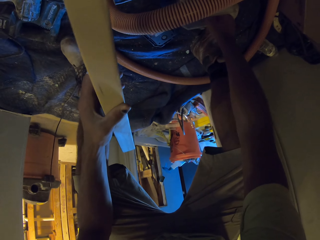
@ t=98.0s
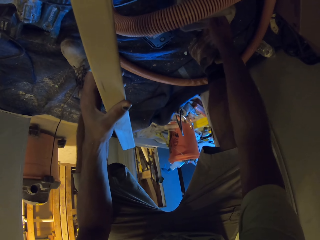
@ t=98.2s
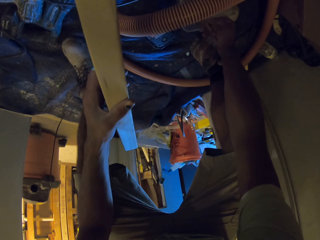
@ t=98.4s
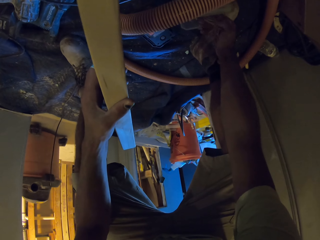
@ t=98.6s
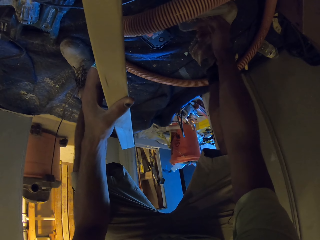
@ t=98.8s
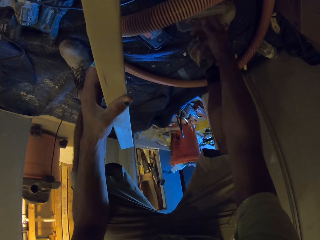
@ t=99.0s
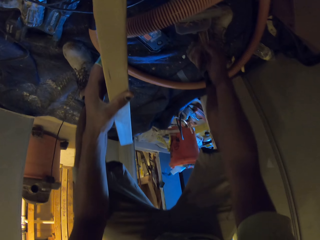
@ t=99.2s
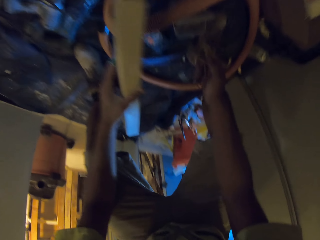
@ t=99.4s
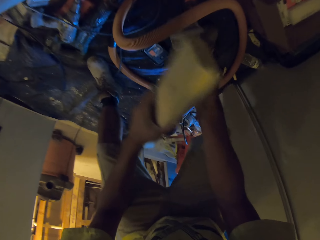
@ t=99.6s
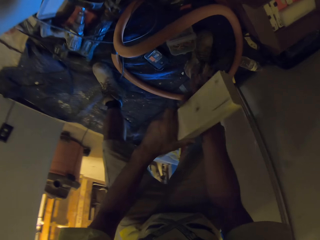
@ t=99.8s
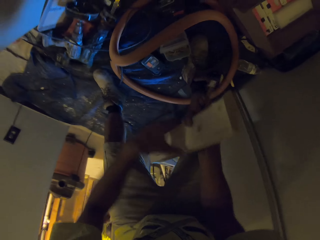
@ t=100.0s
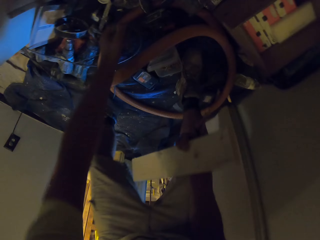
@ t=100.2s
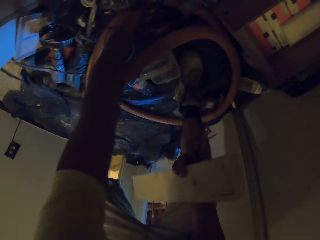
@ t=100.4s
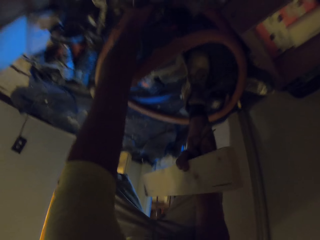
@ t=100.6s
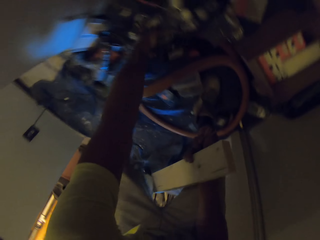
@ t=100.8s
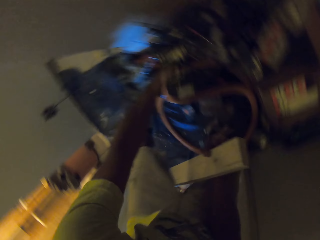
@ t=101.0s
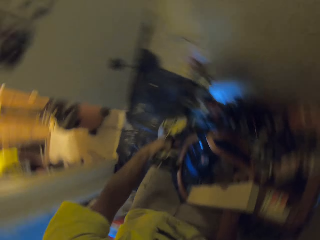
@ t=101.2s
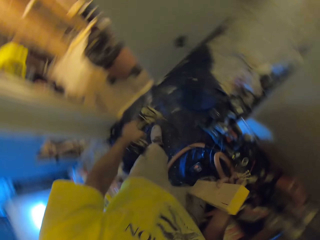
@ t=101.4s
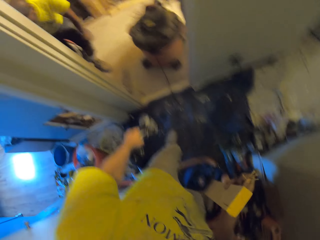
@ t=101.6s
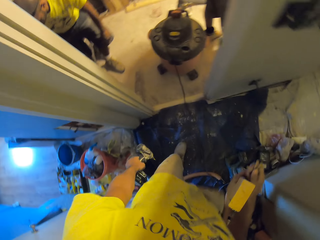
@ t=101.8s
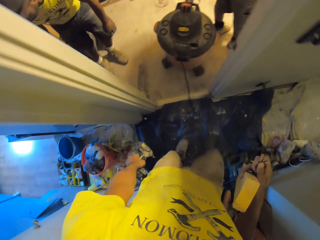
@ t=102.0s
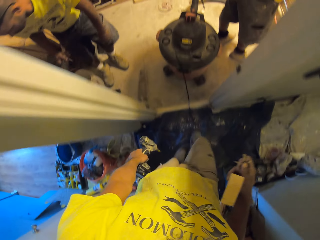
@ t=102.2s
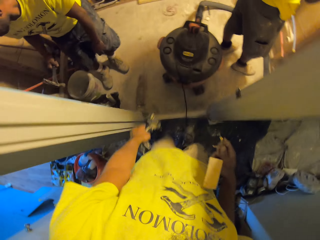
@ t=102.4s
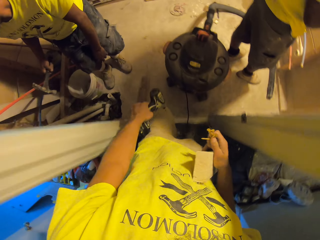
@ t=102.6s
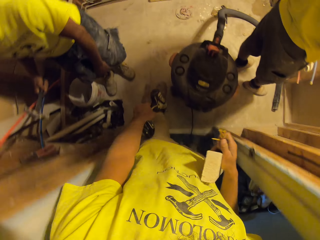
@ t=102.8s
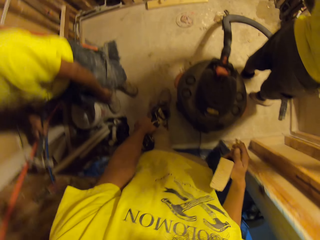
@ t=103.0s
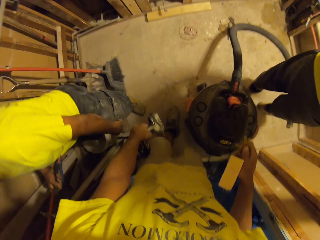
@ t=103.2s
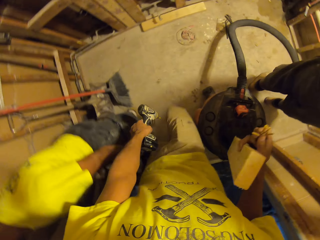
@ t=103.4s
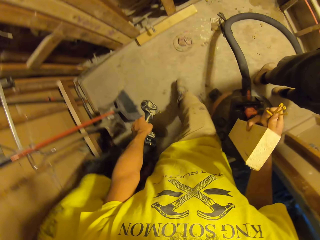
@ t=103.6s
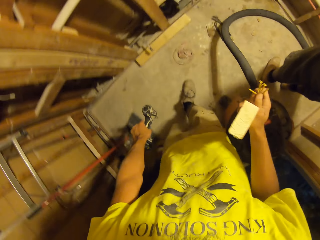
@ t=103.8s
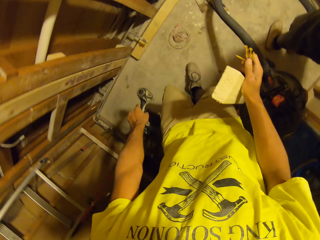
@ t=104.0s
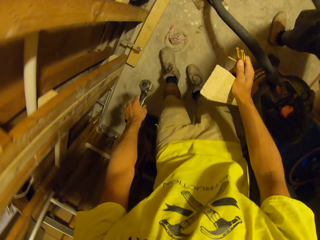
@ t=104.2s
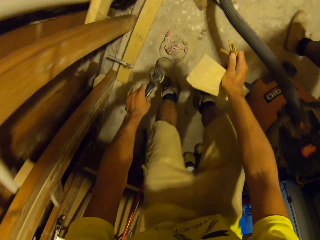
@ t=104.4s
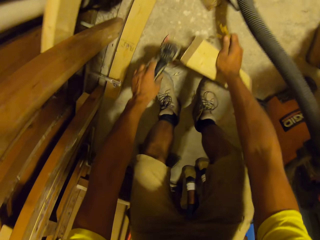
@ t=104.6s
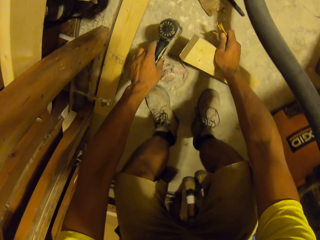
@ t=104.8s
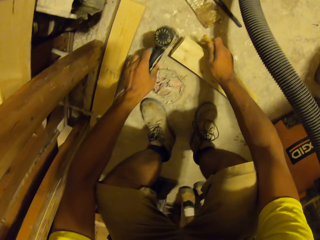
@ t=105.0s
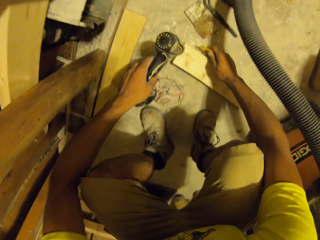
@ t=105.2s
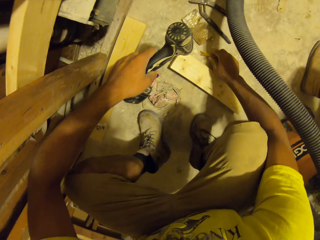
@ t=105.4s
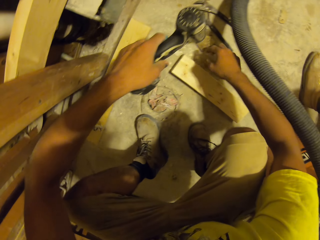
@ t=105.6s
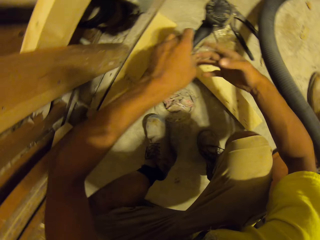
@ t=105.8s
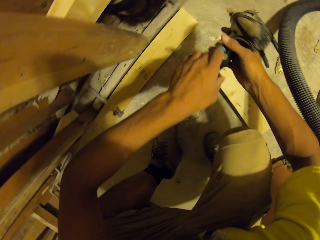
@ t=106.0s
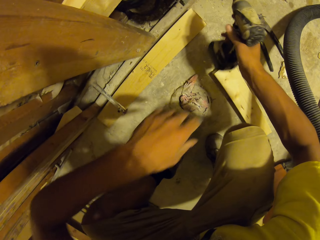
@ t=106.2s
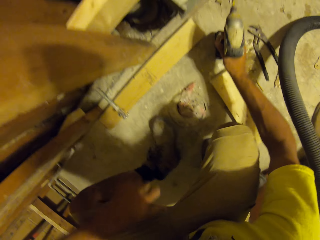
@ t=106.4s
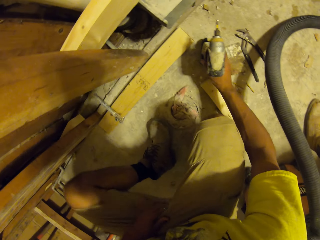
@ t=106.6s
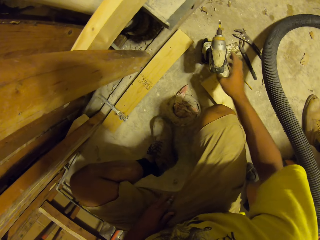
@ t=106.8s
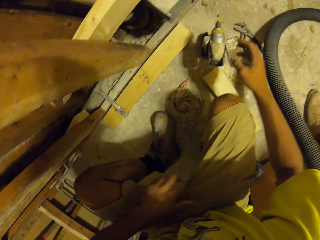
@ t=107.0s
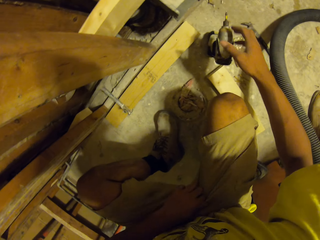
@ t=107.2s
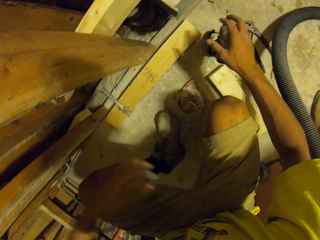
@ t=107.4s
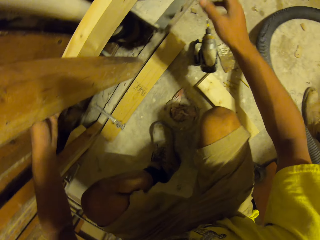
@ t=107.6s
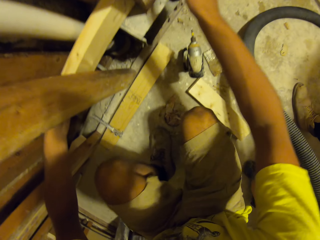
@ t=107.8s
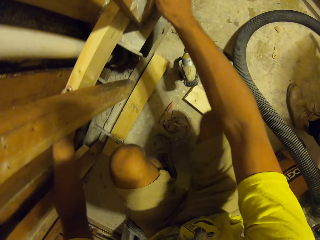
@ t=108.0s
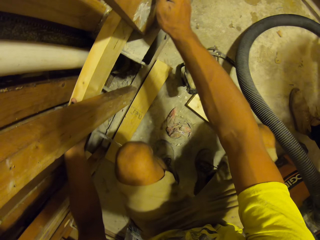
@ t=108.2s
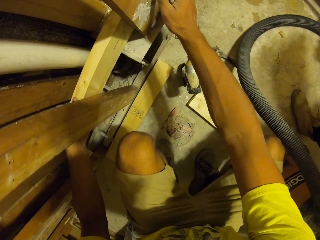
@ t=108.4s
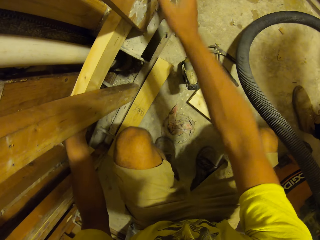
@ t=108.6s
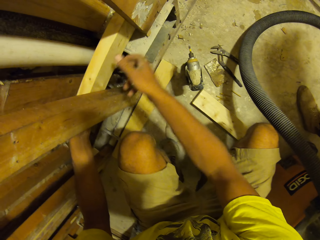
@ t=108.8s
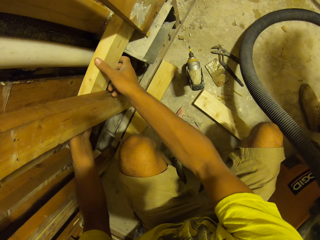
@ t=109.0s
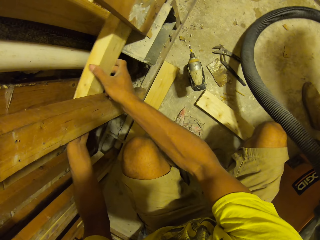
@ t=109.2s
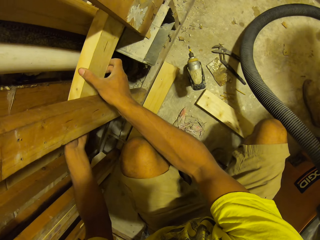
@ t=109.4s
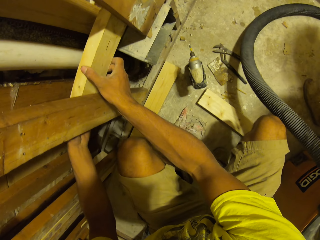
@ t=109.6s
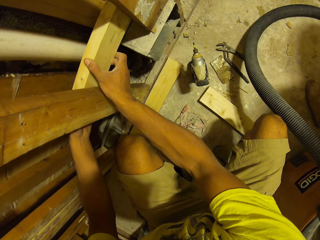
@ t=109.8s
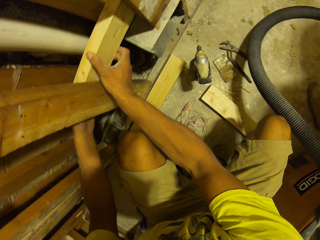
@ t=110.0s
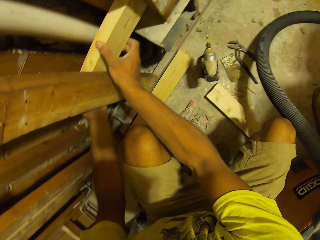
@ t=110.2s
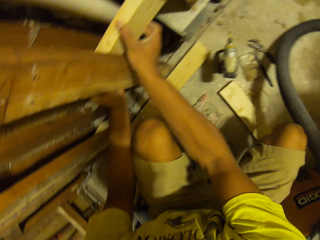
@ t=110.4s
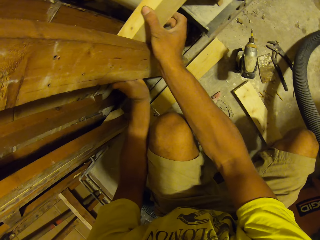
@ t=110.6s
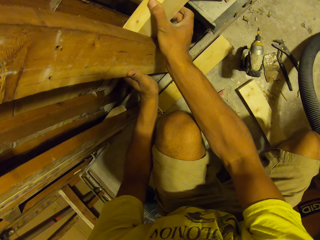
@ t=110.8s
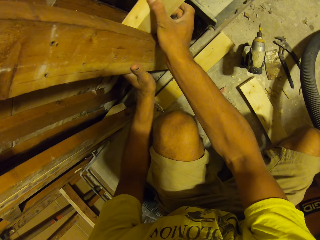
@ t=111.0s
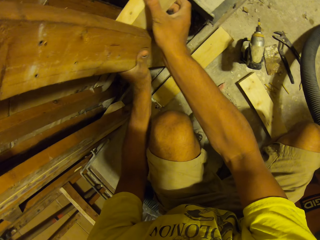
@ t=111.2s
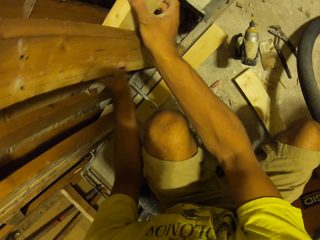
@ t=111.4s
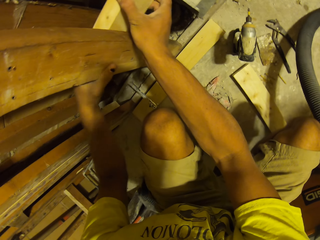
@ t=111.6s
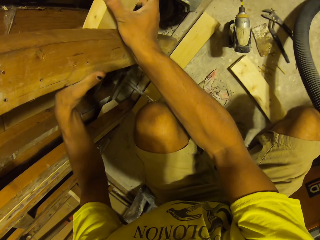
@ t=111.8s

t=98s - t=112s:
The camera wearer picks up something. They pick up the drilling machine on the ground. They walk to the other room. They move around the room. They put the wood on the ground. They put the drilling machine down on the floor. They put the wood down again. They adjust the wood. They touch the timber.

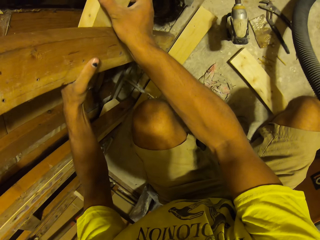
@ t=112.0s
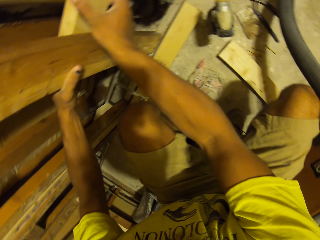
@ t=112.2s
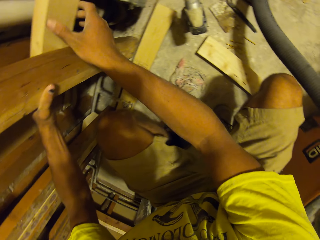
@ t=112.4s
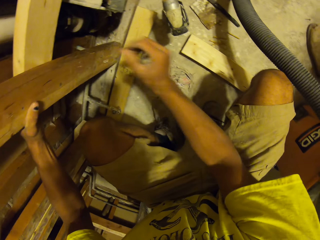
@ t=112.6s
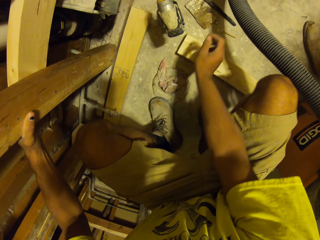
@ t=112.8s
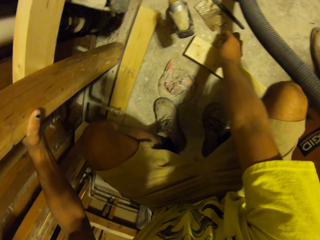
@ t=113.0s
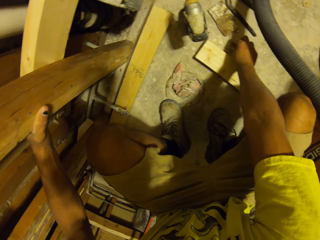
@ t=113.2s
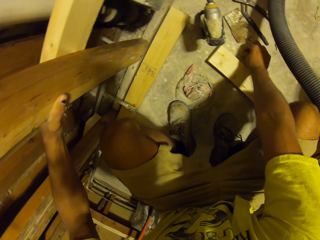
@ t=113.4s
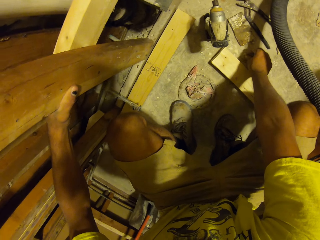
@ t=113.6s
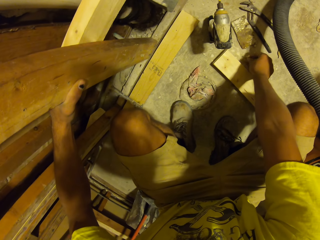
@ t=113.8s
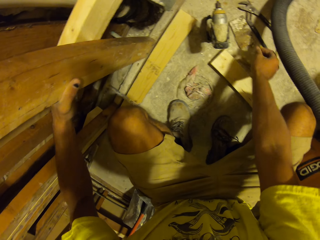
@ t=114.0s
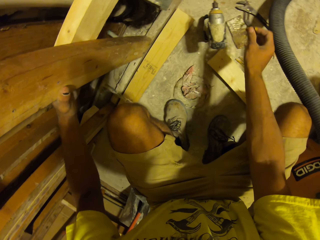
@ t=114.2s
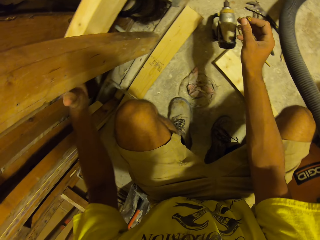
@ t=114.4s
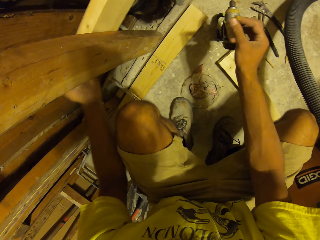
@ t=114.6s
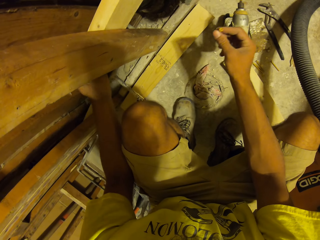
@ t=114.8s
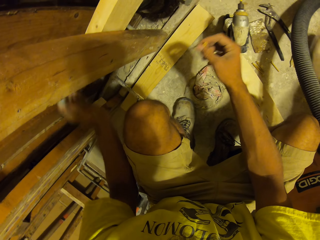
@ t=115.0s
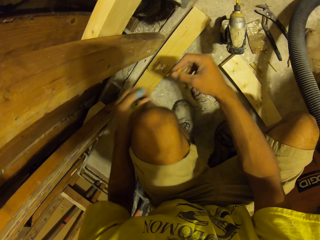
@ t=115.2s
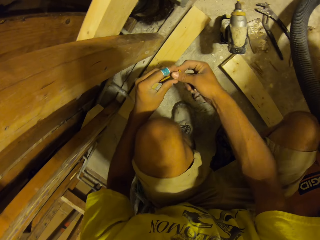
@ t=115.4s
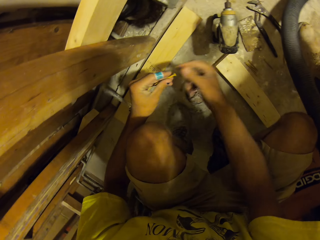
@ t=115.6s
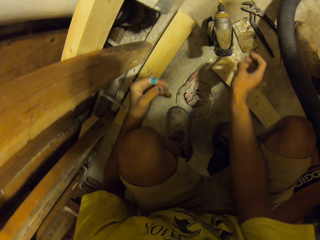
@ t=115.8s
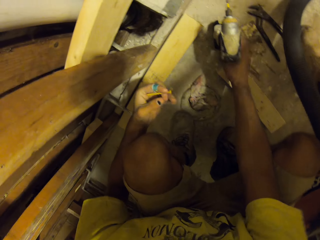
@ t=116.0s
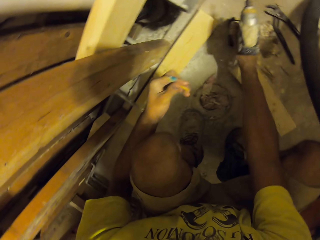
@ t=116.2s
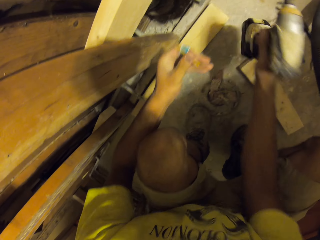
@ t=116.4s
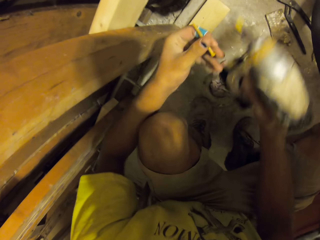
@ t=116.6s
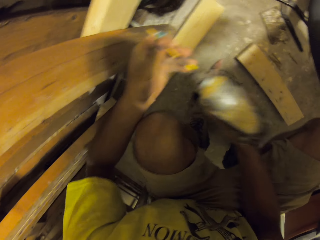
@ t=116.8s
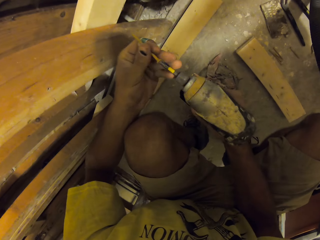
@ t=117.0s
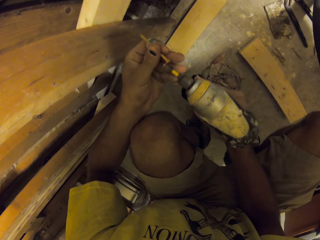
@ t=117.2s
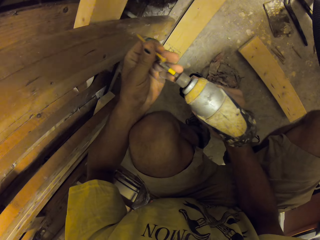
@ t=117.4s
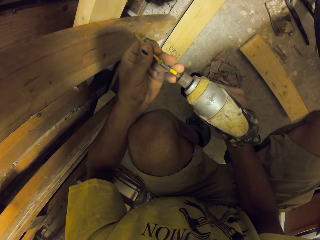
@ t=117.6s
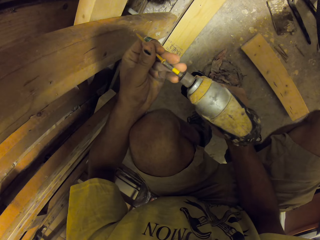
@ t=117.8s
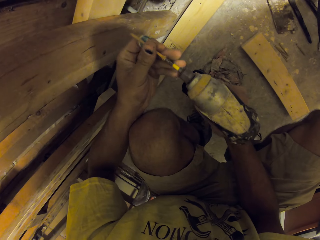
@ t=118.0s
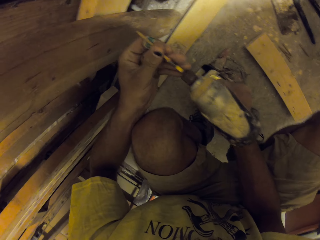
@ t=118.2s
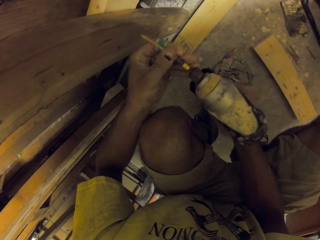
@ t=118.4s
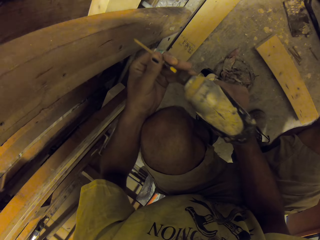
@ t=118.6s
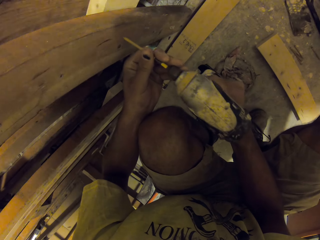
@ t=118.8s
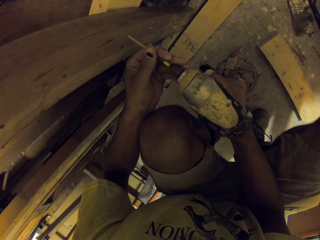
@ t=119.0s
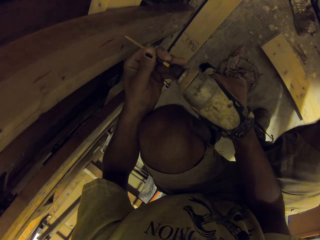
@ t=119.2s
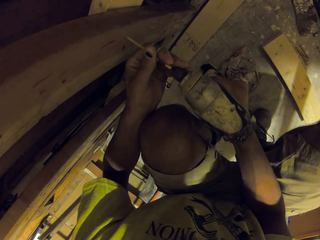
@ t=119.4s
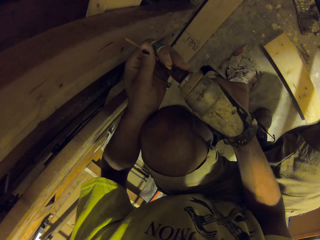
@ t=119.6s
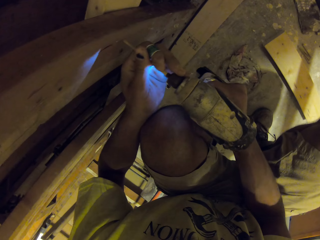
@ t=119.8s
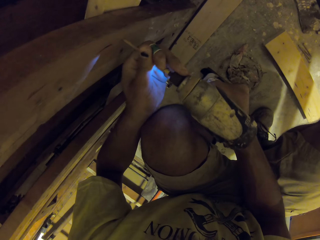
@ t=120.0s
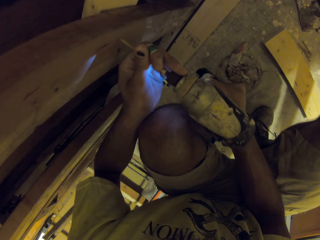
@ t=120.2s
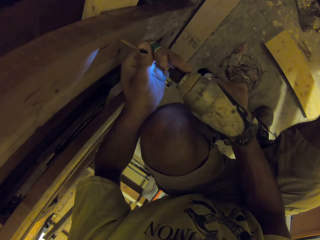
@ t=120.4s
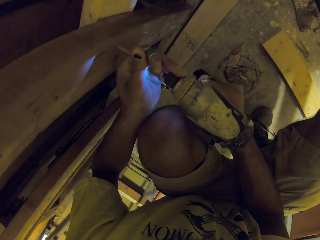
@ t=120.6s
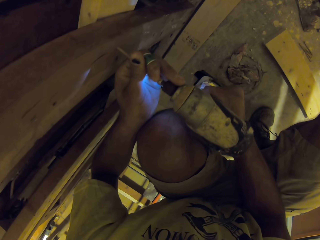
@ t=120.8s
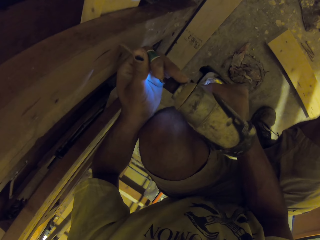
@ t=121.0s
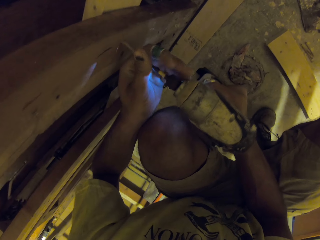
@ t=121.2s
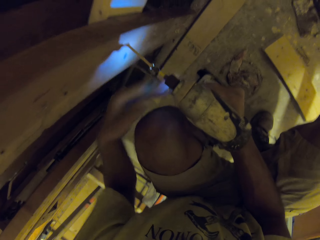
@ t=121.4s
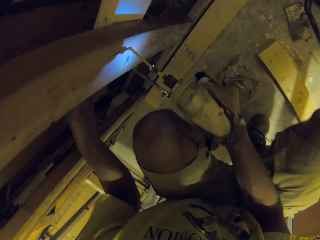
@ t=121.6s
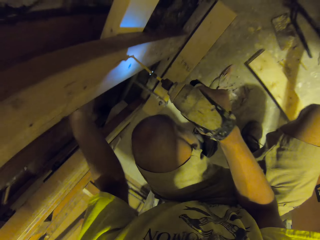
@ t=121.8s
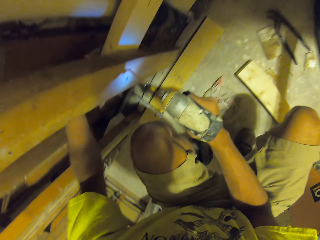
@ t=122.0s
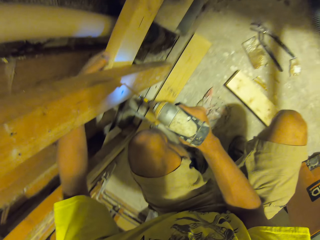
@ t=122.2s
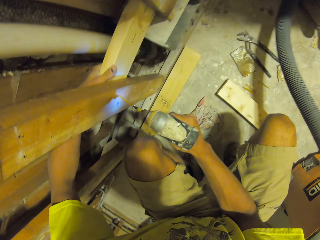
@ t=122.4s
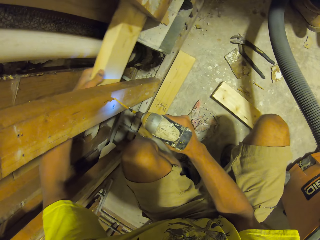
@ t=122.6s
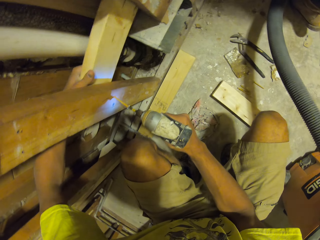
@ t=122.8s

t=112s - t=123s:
The camera wearer picks up the nail on the floor. They pick up the drilling machine on the floor. They fix the nail on the drill. They fasten the nail on the wood. They drill the timber with the drilling machine.
